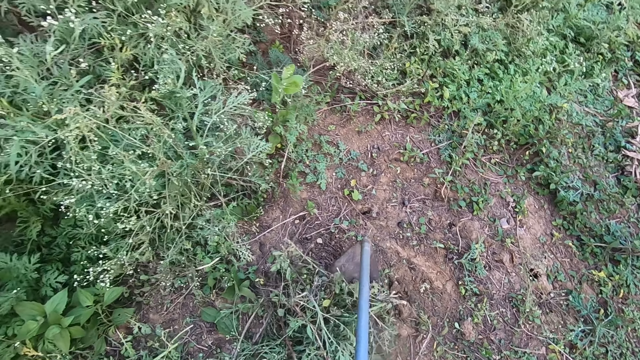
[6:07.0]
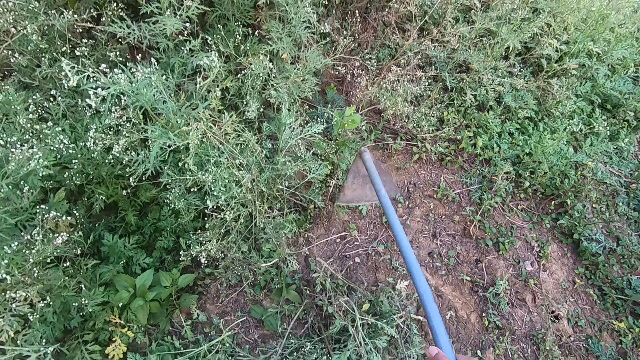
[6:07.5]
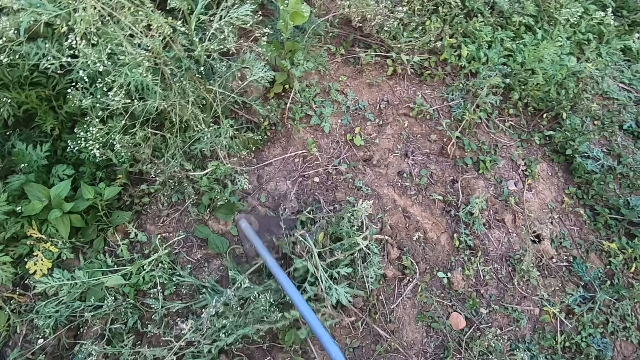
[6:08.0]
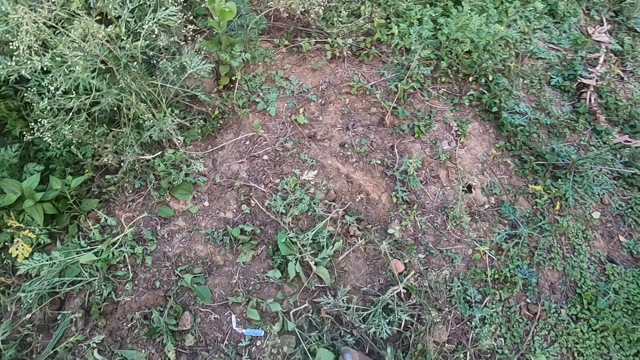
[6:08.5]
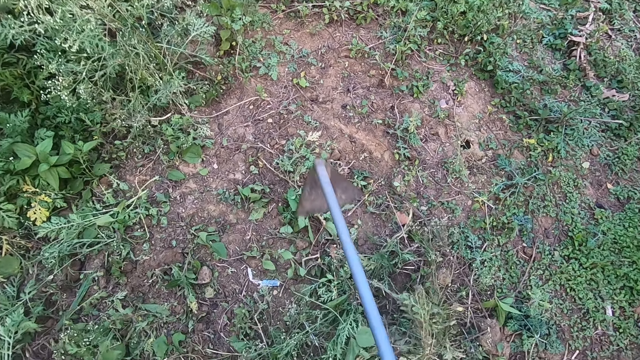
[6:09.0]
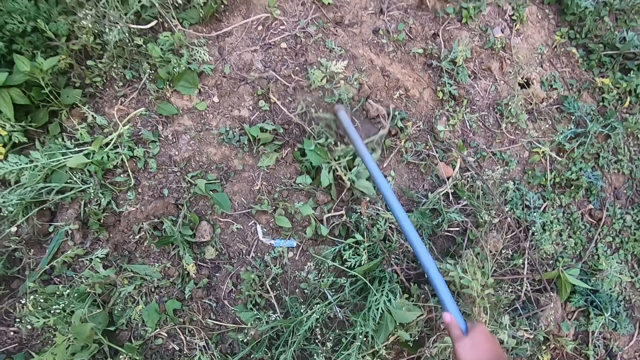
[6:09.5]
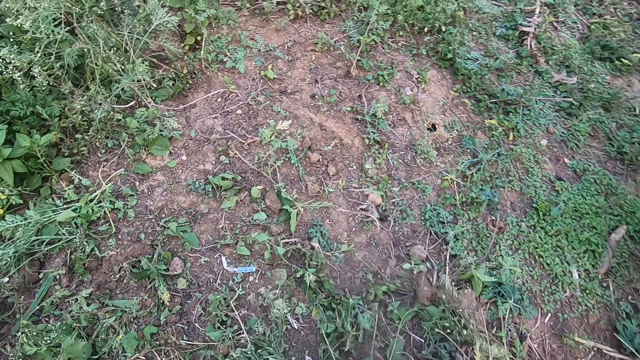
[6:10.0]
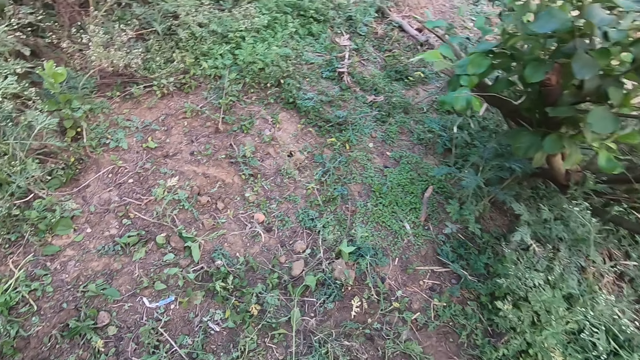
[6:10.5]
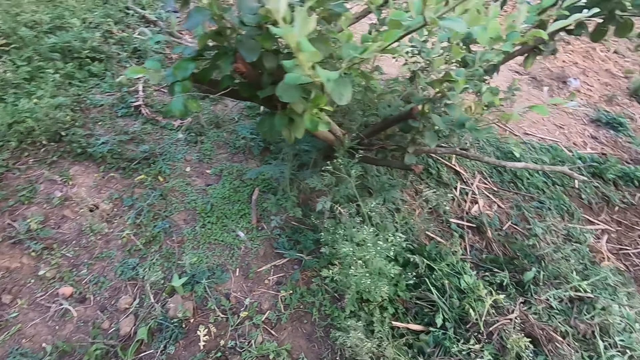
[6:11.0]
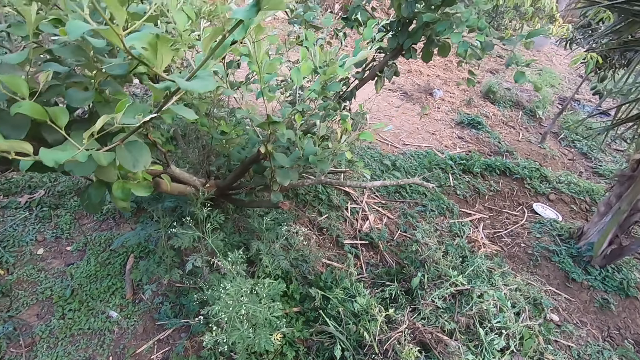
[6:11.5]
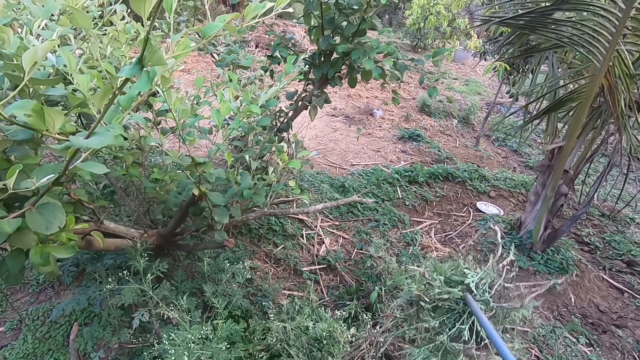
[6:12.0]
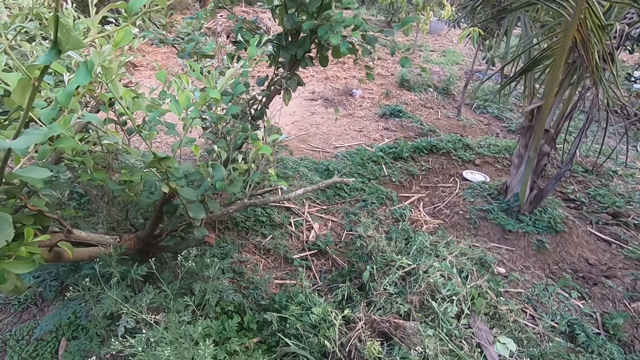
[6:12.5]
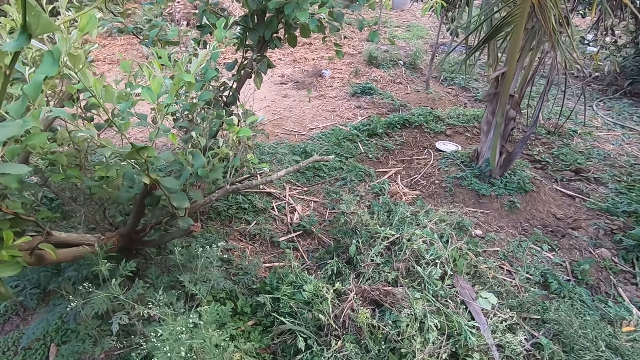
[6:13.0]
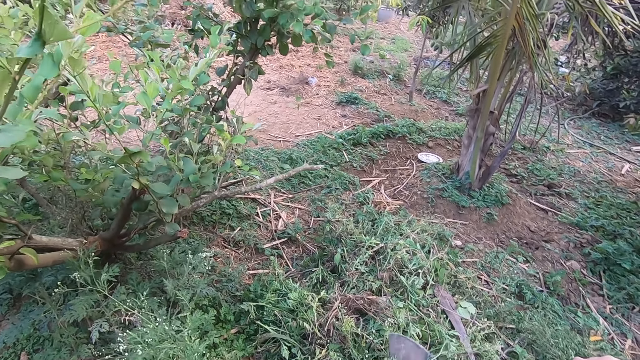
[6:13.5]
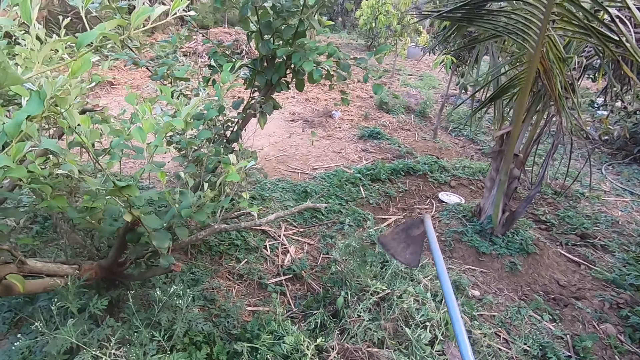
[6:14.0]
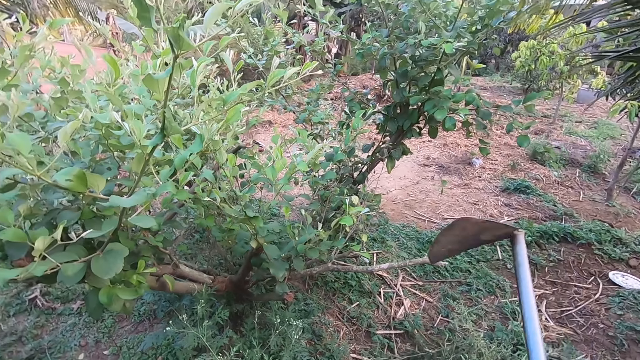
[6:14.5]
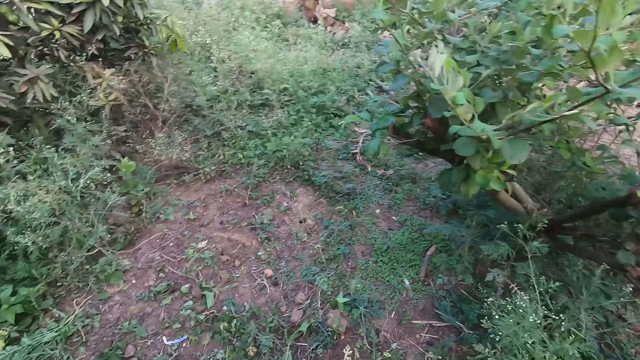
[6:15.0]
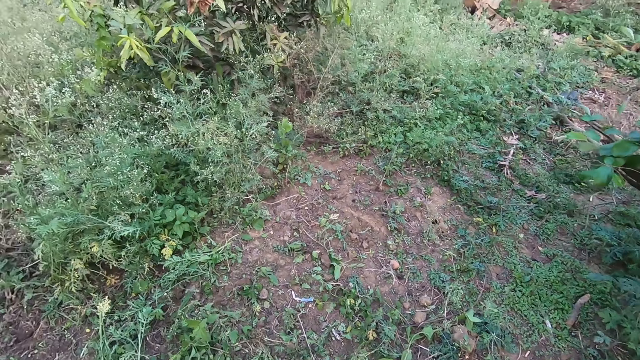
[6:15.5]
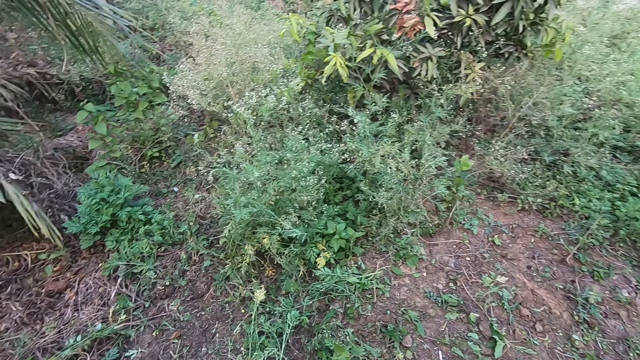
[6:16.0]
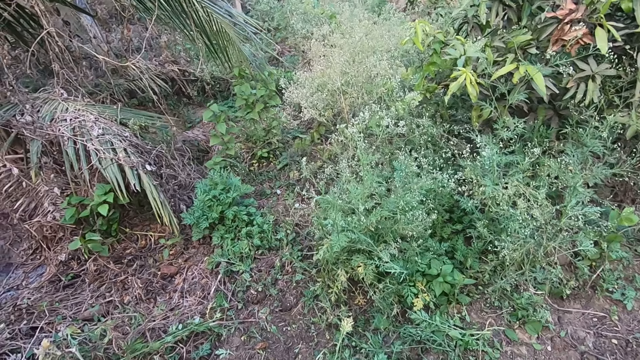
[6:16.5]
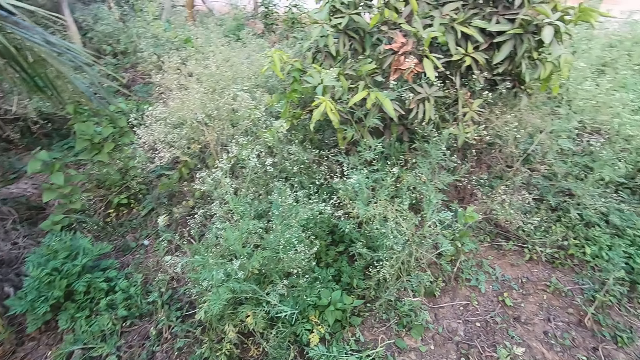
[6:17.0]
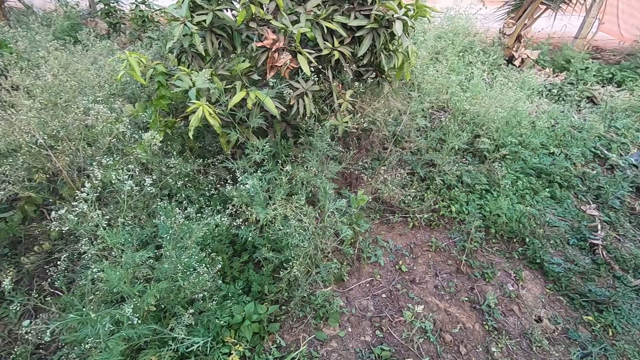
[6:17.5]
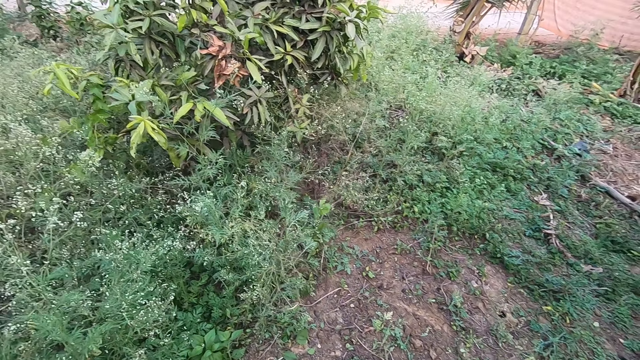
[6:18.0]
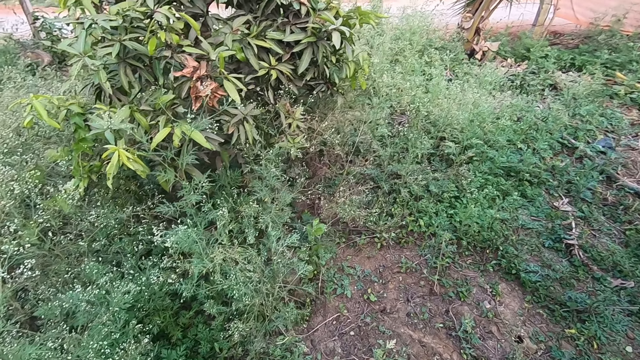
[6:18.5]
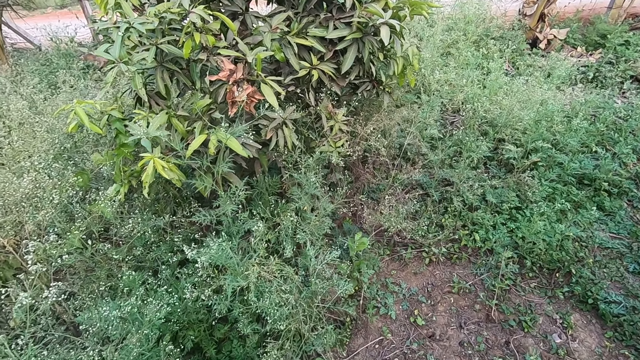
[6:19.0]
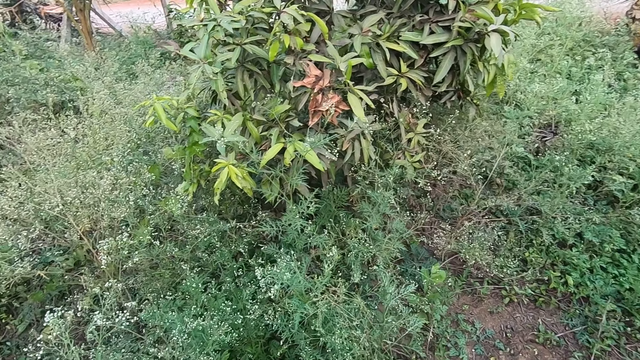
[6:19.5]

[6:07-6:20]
The camera wearer drags the plants with the hoe ripper. They look around the farmland. They lift the hoe ripper. They walk in the farm.

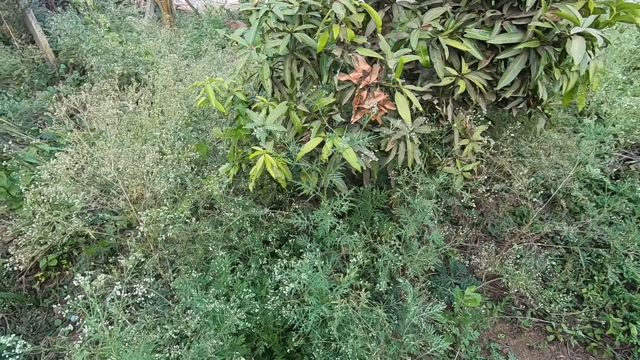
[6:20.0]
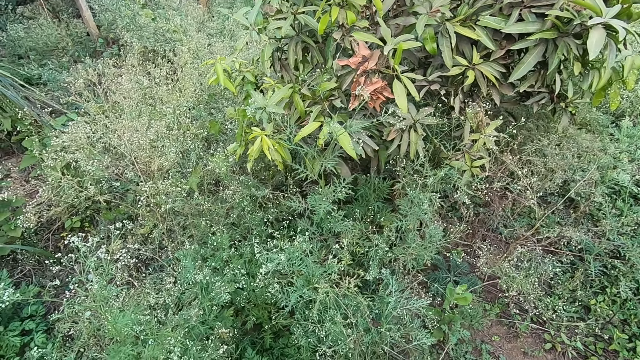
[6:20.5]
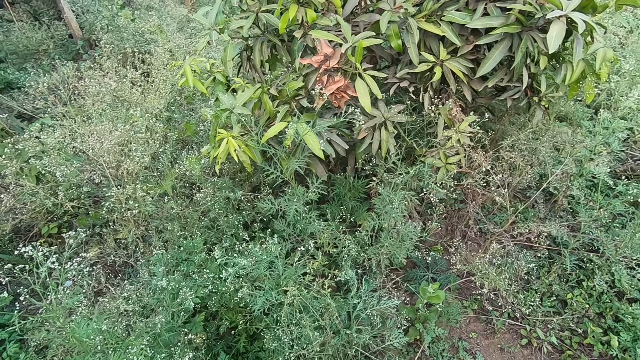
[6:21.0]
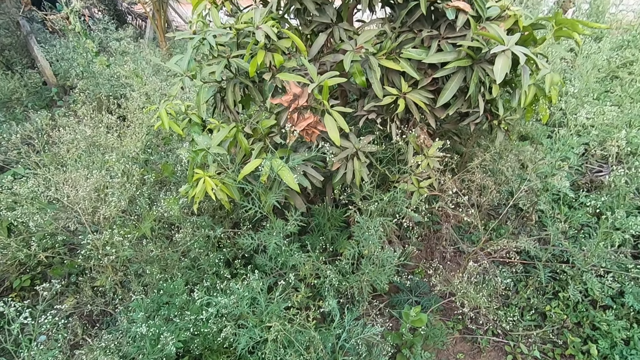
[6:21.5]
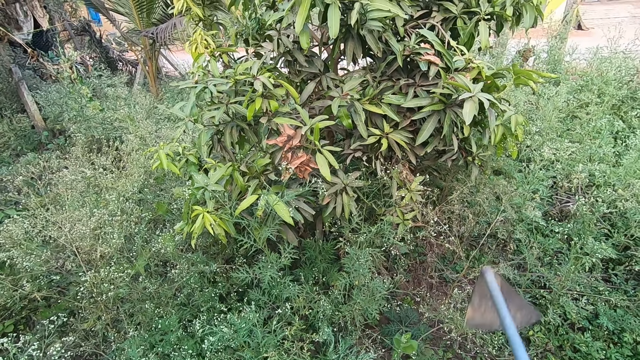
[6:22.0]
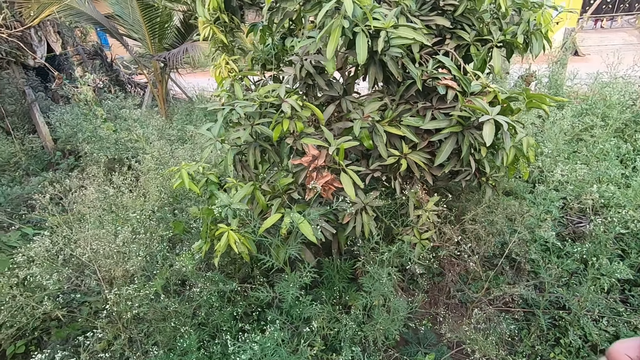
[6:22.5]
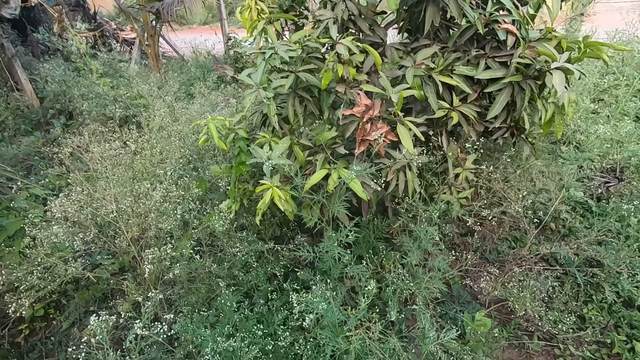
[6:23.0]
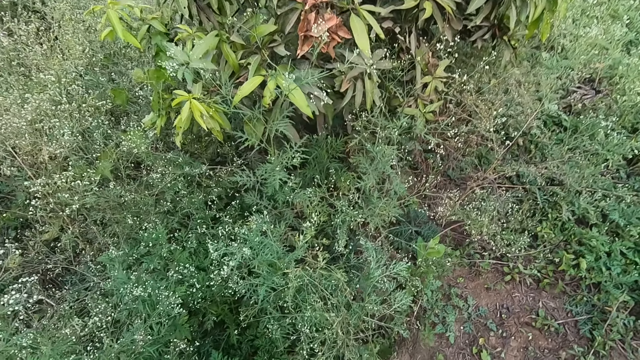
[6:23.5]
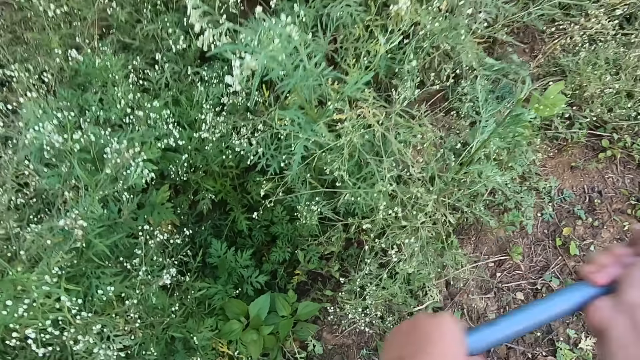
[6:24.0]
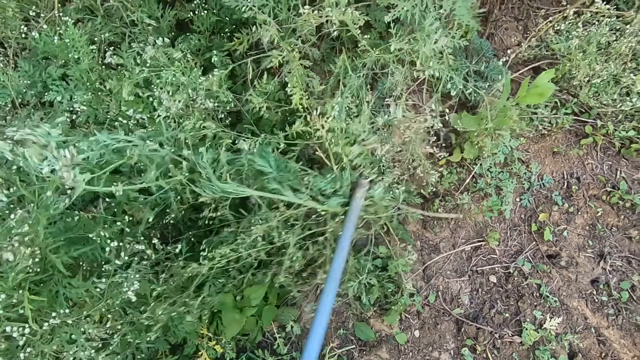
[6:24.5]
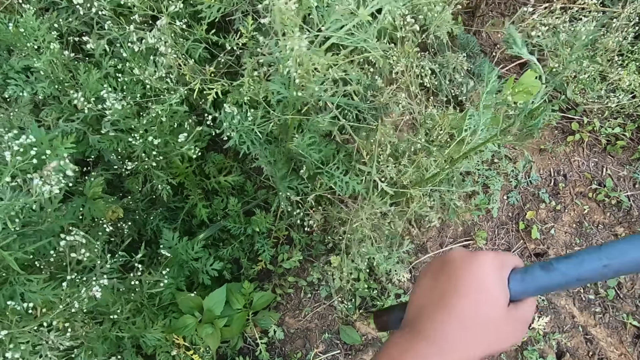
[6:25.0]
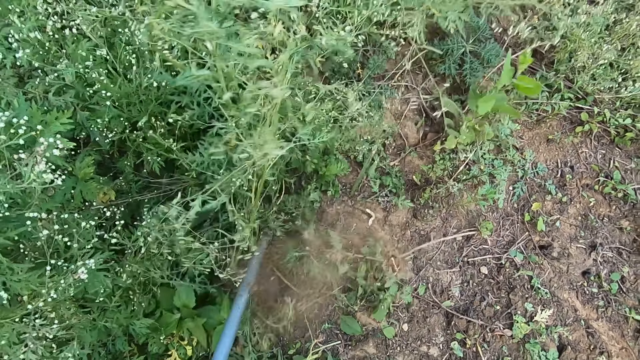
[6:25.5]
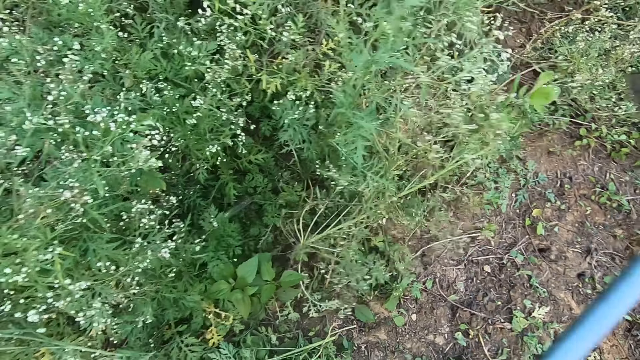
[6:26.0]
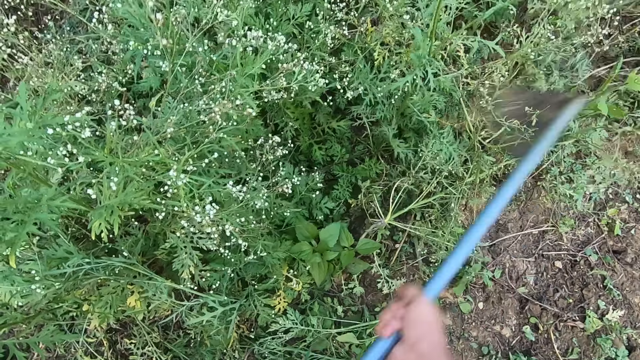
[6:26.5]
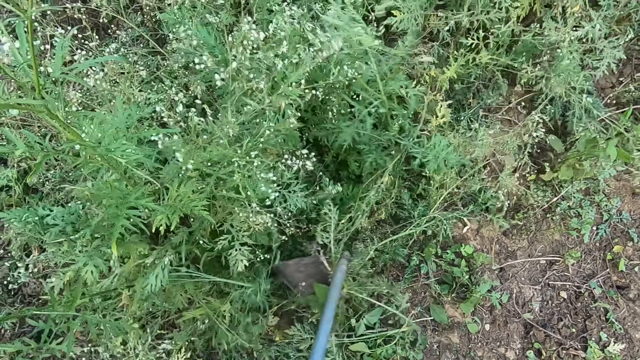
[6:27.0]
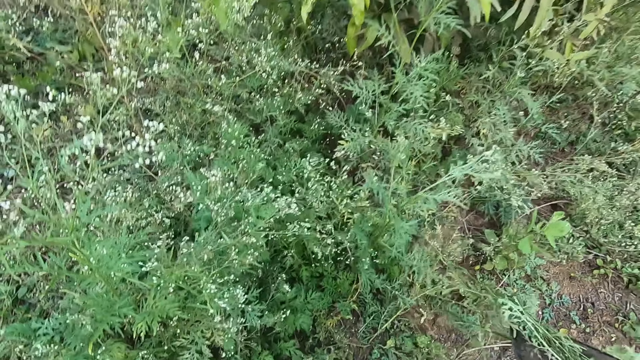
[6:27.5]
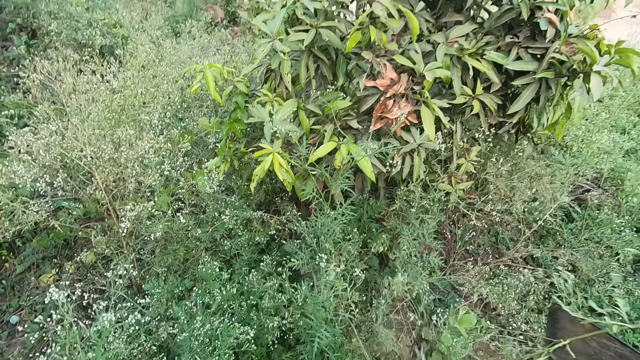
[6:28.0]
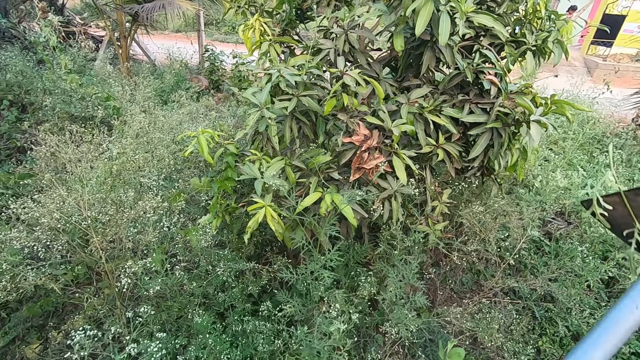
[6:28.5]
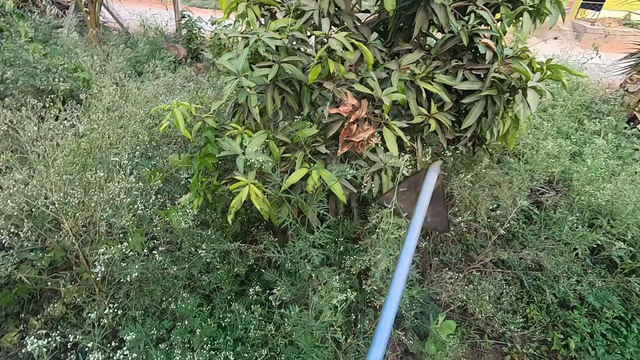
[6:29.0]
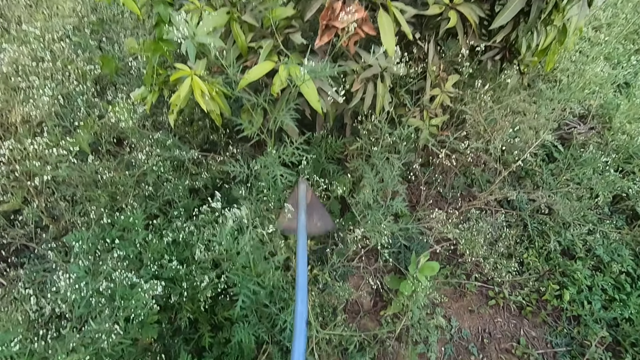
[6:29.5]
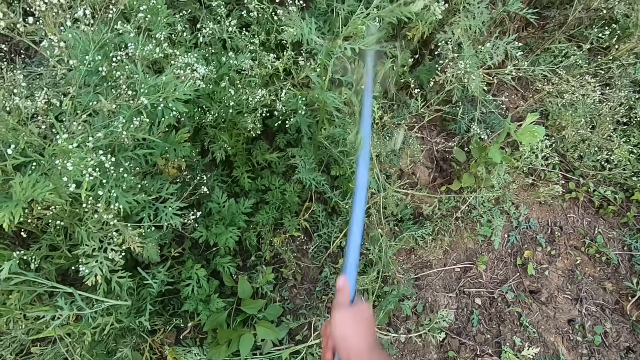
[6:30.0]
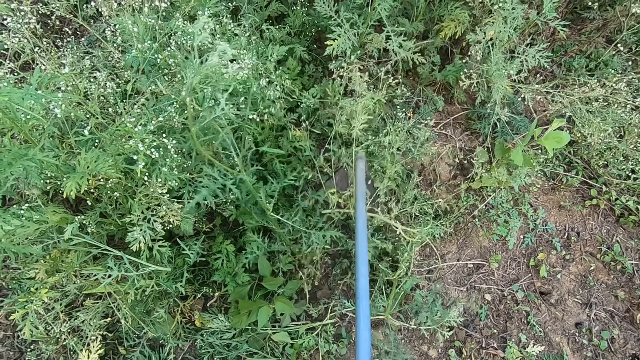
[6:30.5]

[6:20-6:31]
The camera wearer clears the farmland with the hoe. They cultivate the land with the hoe ripper.
